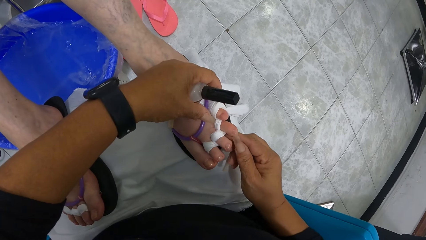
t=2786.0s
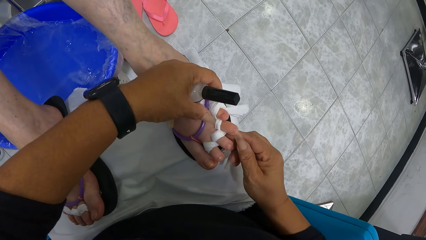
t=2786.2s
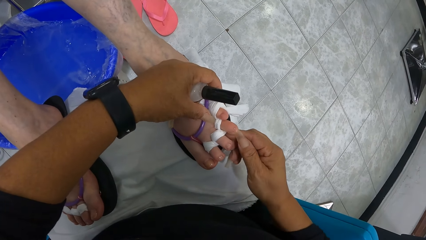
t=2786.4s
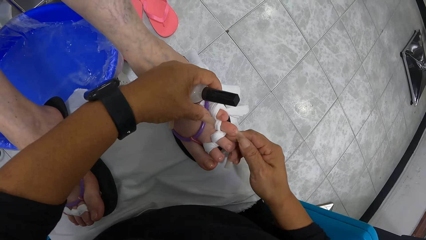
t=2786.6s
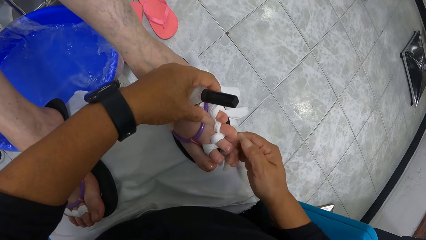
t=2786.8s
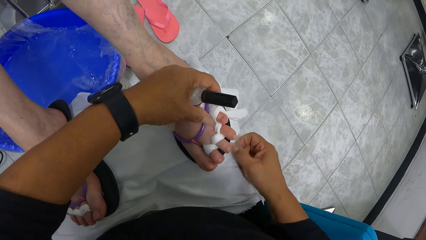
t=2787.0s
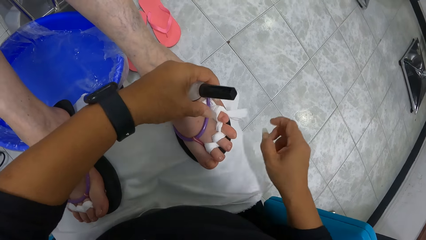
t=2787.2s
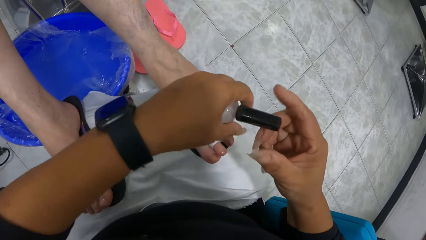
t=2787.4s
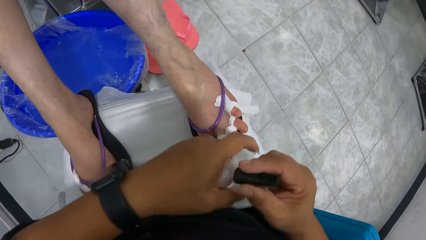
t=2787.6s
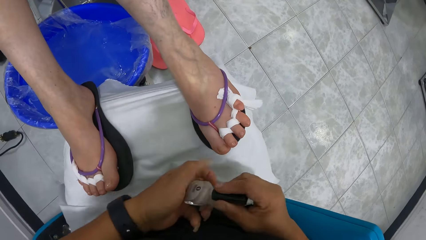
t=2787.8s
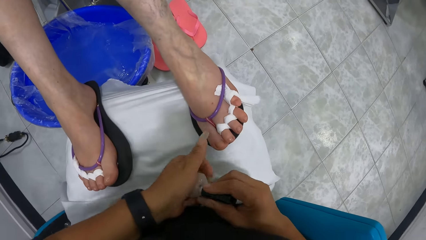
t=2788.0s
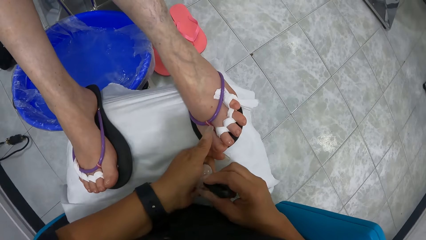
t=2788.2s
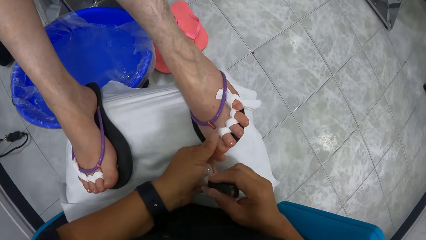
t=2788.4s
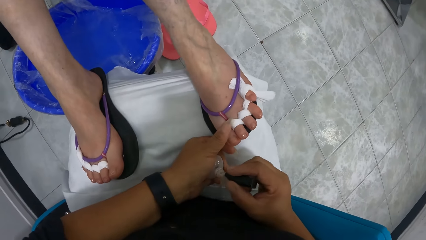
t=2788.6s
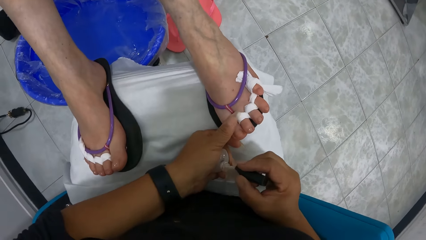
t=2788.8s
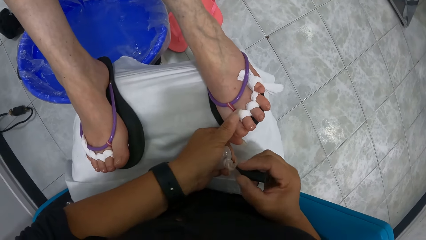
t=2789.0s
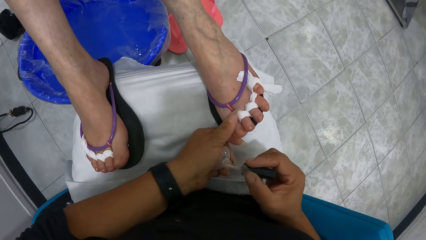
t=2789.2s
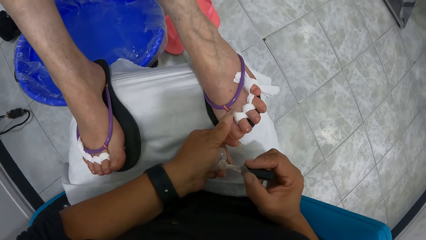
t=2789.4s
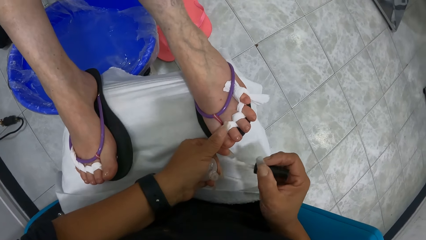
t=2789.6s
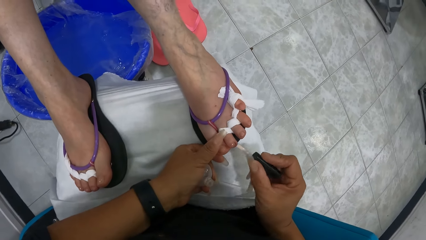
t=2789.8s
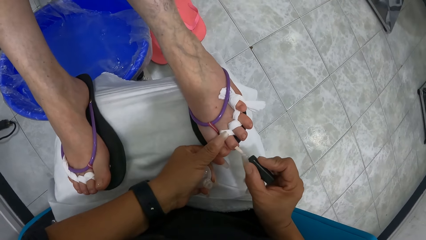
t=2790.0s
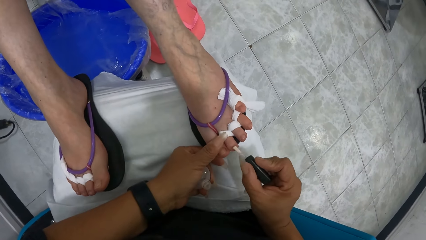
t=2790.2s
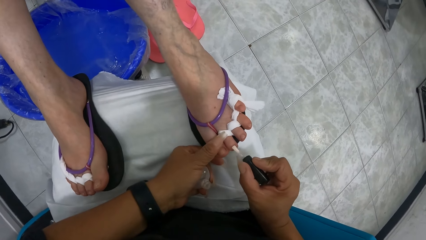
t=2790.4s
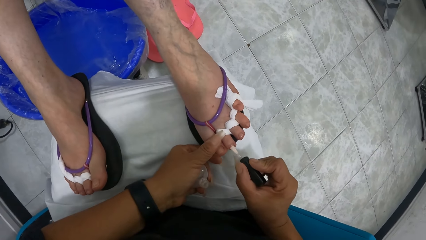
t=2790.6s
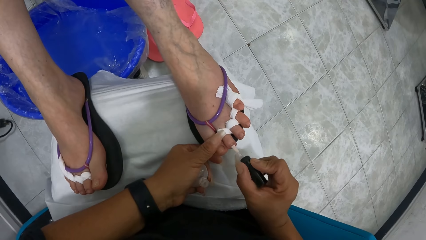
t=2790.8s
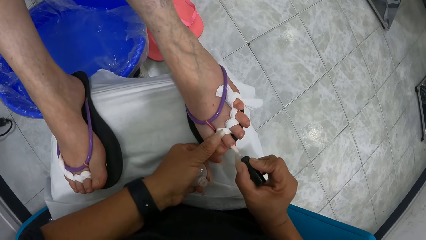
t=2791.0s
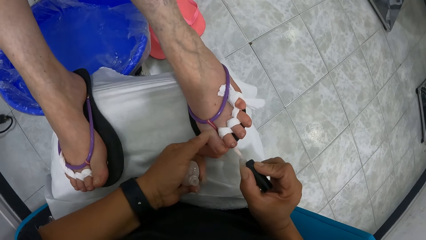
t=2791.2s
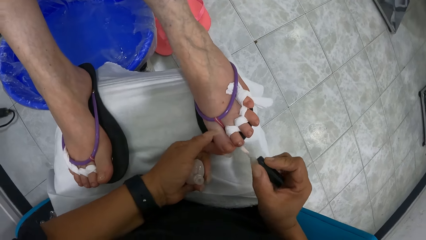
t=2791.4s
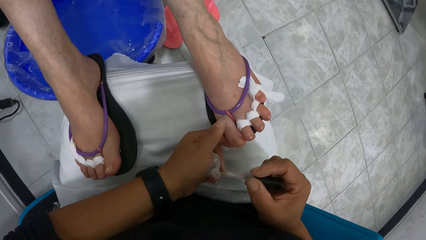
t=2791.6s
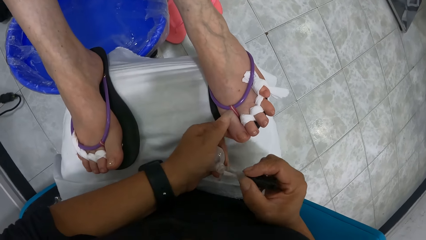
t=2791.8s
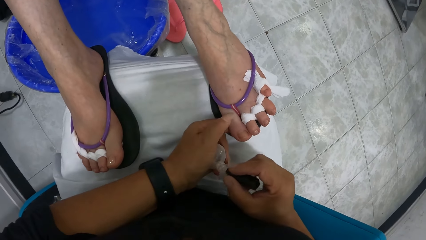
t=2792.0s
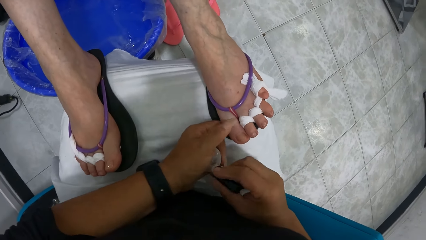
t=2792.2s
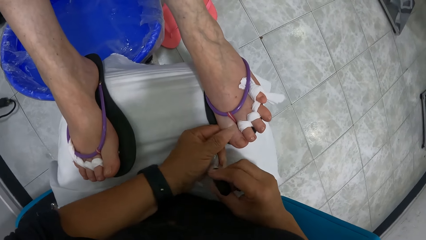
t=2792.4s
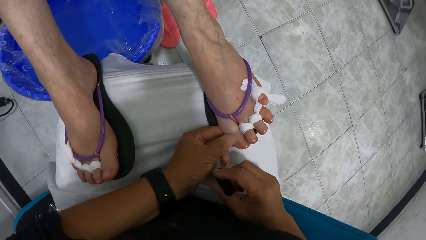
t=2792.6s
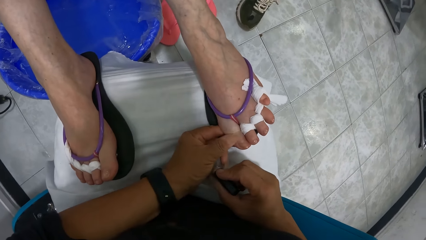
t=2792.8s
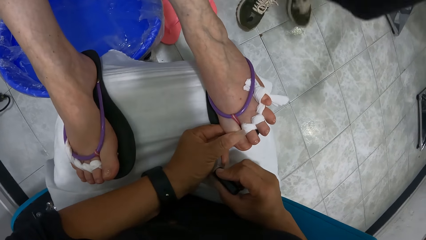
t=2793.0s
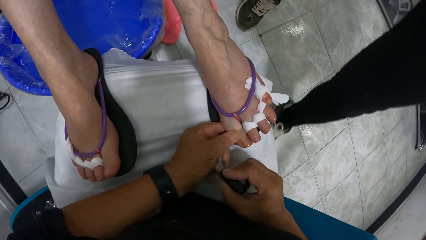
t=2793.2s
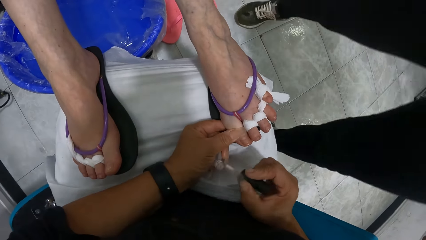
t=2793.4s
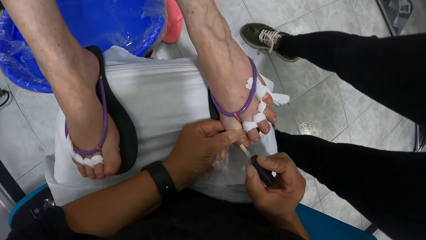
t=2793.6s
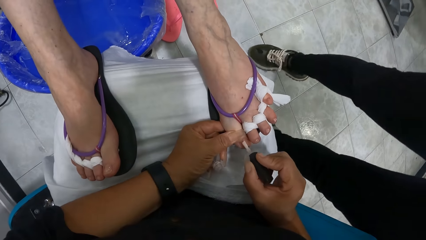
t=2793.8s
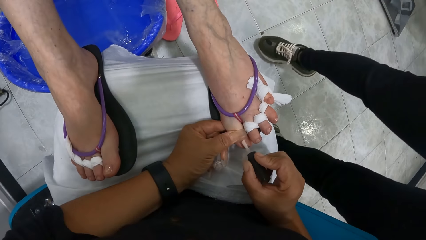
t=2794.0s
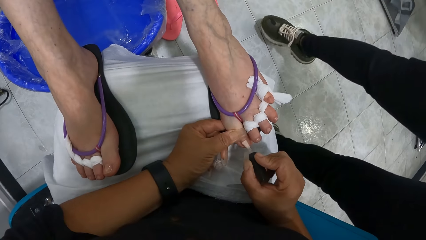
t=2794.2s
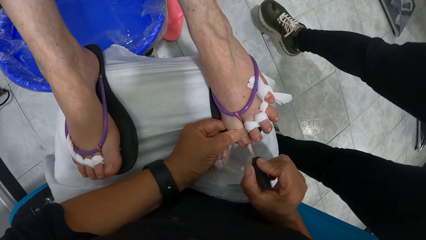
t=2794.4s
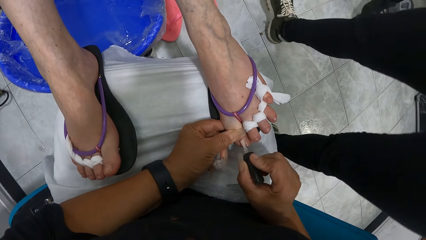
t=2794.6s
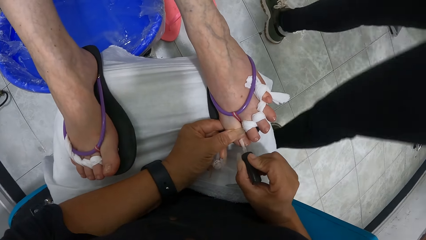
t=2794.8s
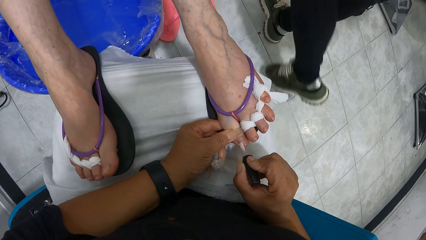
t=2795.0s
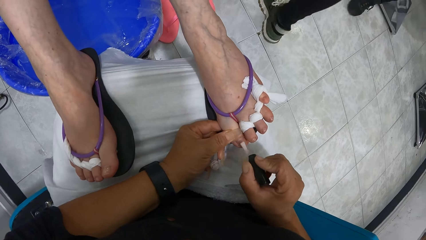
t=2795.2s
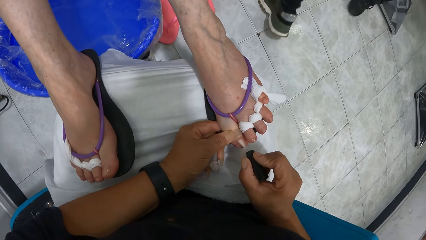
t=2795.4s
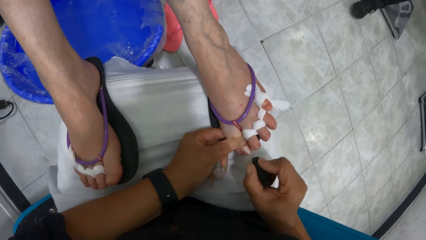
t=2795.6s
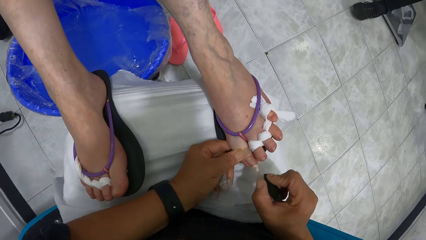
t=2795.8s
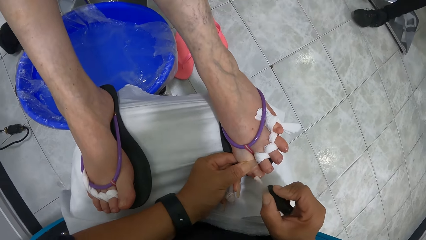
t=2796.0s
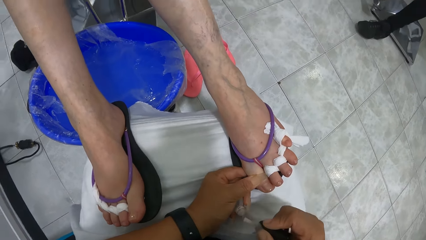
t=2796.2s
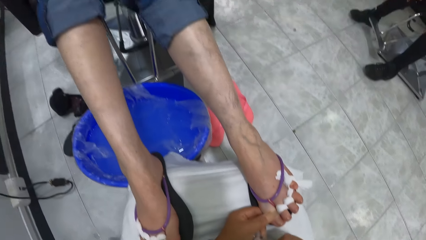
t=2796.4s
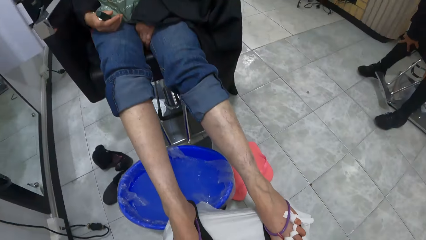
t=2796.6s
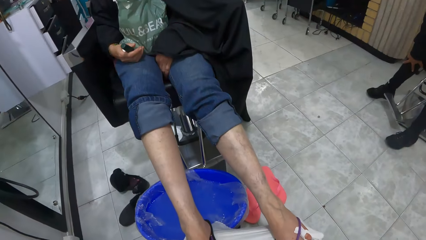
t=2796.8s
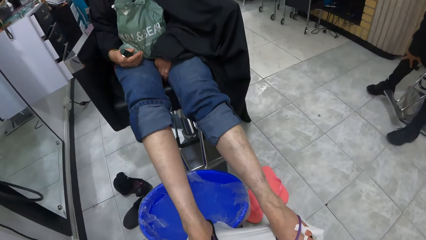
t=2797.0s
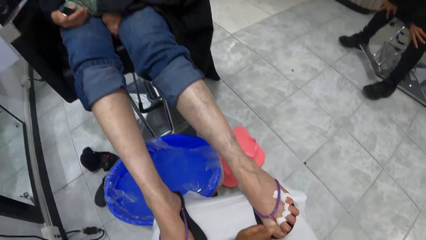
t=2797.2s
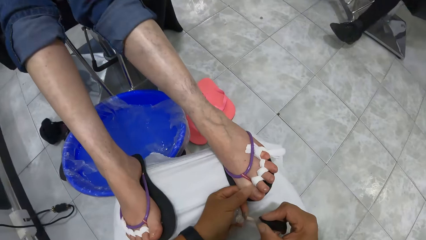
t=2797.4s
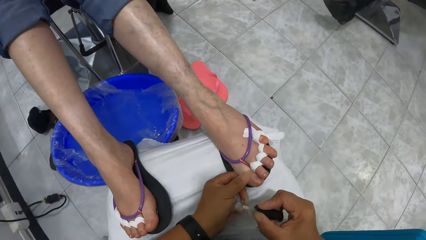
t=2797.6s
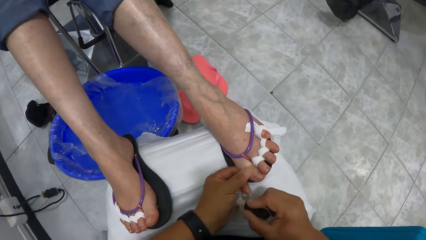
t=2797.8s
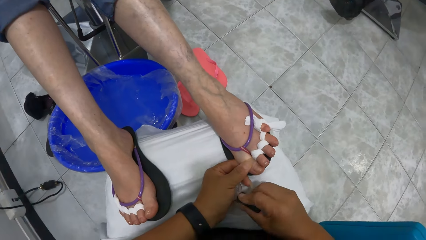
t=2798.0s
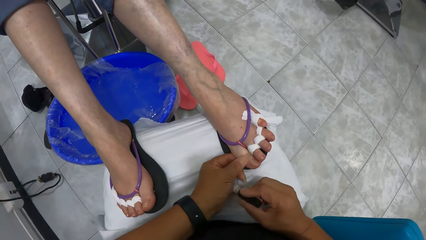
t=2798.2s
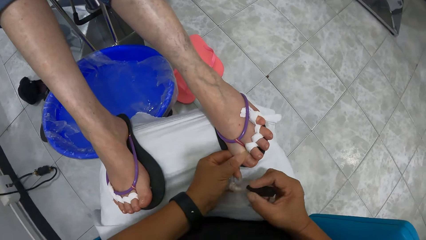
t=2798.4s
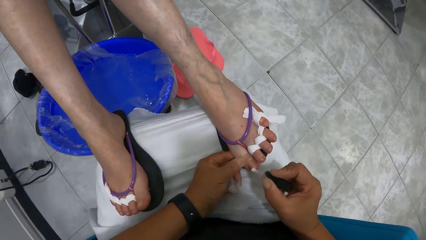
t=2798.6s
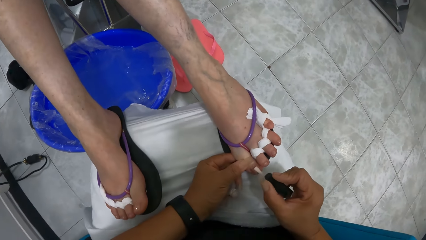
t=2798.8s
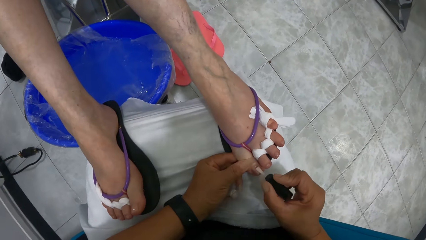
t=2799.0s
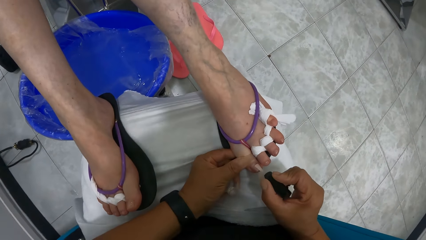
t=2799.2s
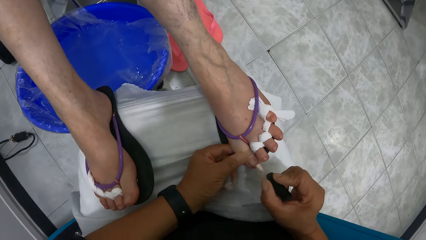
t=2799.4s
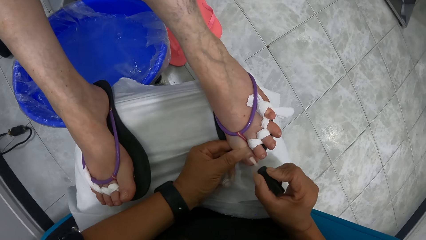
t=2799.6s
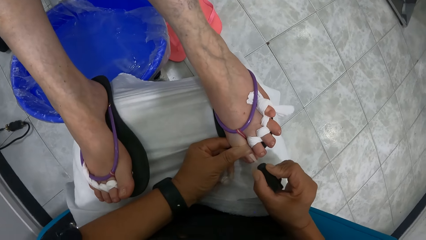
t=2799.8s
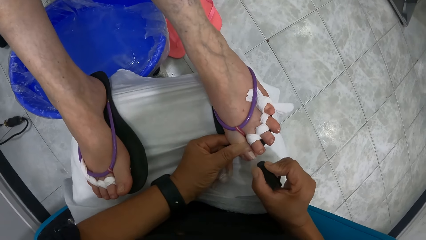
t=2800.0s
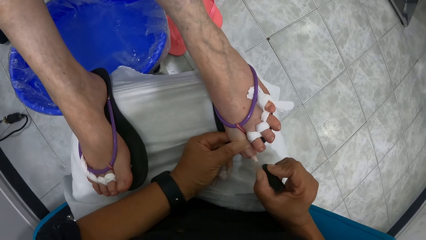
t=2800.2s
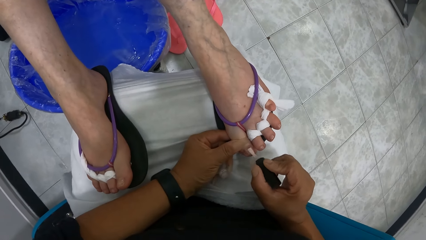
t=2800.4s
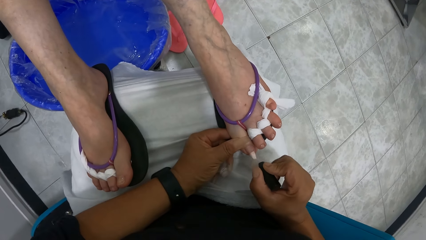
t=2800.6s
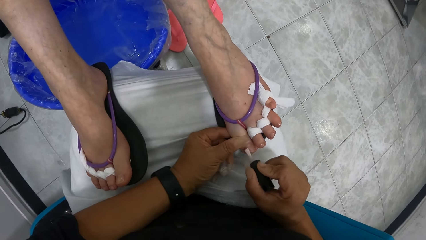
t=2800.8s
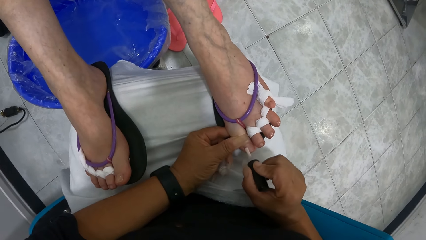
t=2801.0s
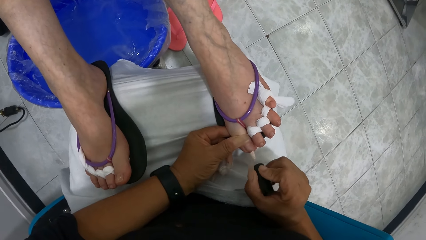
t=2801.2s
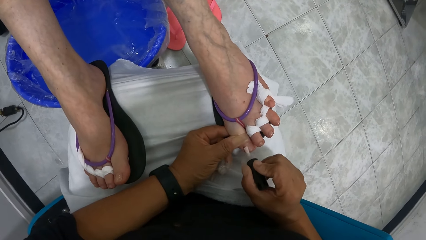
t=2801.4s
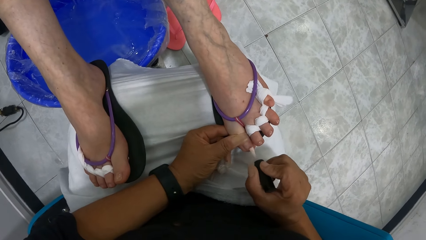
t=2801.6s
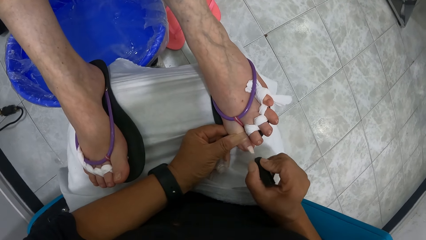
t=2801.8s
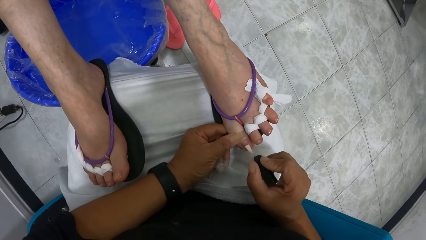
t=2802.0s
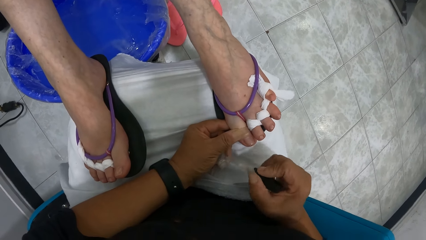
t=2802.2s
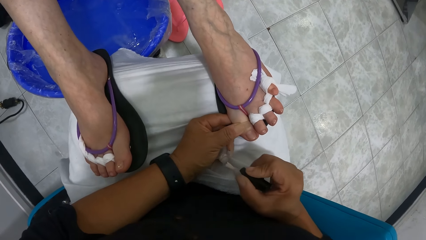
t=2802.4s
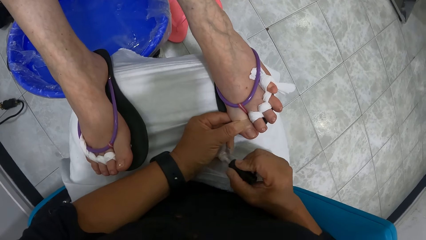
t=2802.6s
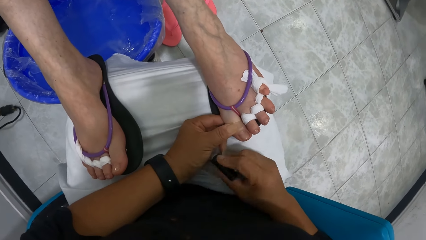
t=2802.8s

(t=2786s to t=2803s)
The camera wearer opens the bottle of nail polish or cutex in her left hand with her right hand. She places her left hand on the woman's left leg. She takes the nail polish brush or cutex stick from the bottle of nail polish in her left hand with her right hand. She paints the woman's left toes with the nail polish brush in her right hand. She dips the nail polish brush in her right hand into the bottle of nail polish in her left hand. A man walks around the shop. Another woman interacts with the camera wearer. The camera wearer polishes the first woman's nails. She stares around the shop. She dips the cutex stick in the cutex. She paints the first woman's left toes with the nail polish brush in her right hand.
